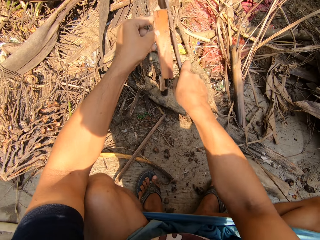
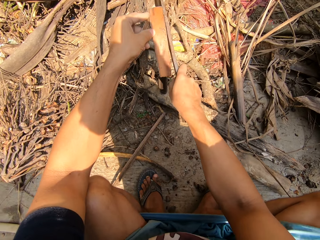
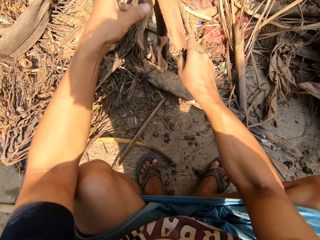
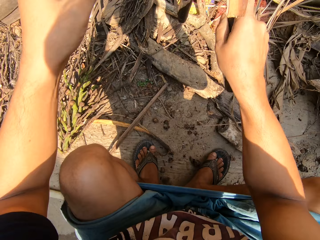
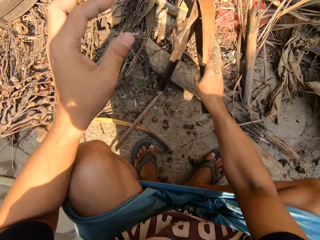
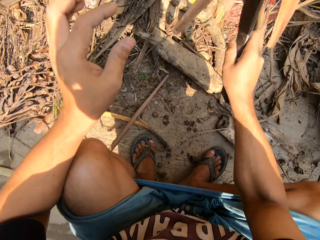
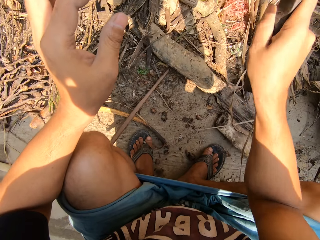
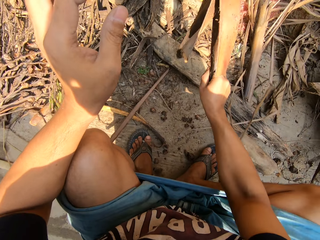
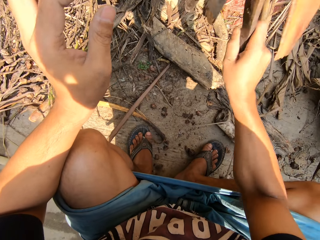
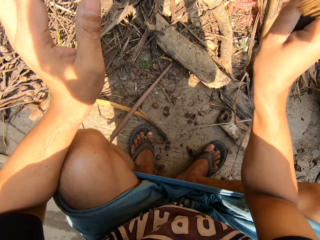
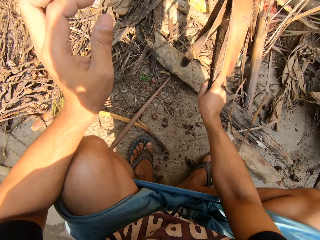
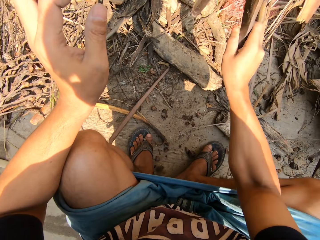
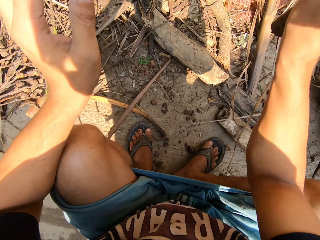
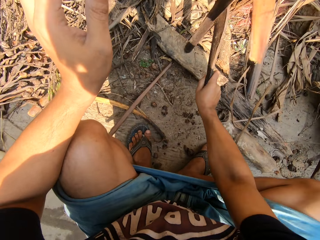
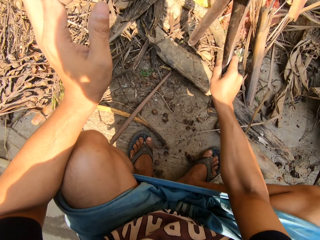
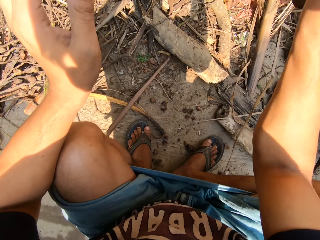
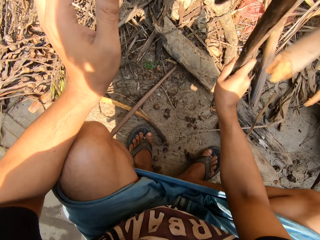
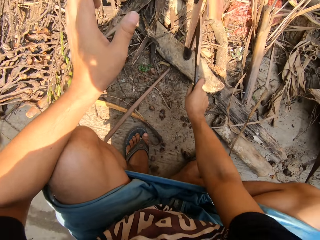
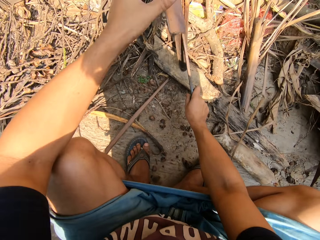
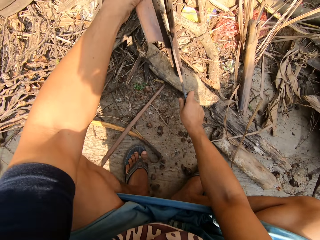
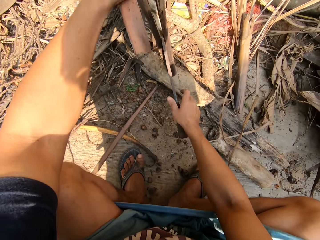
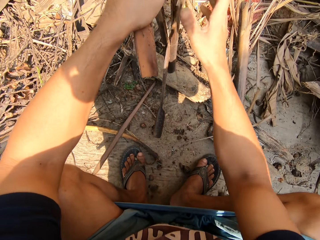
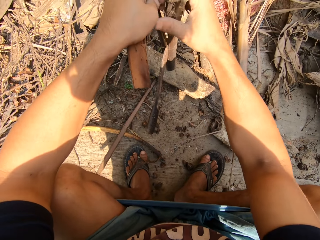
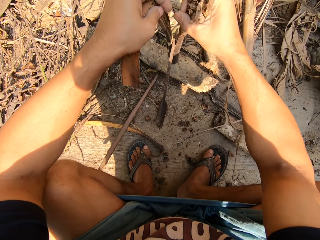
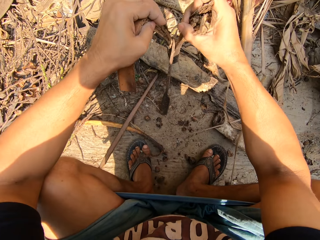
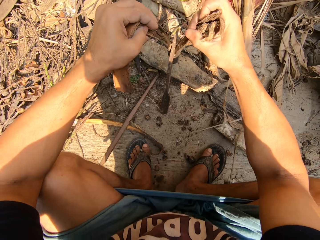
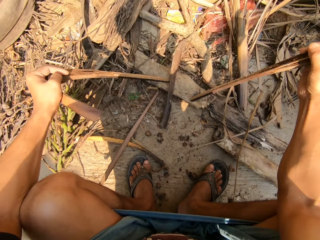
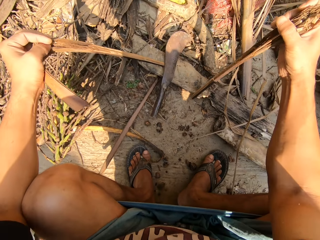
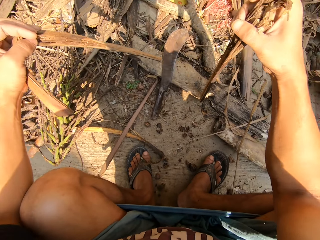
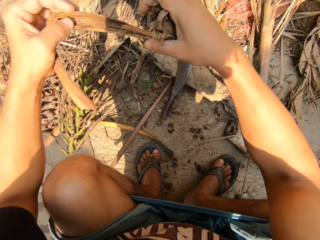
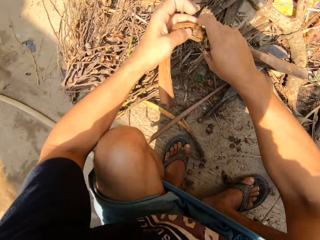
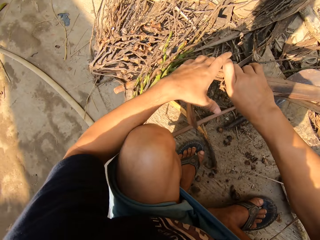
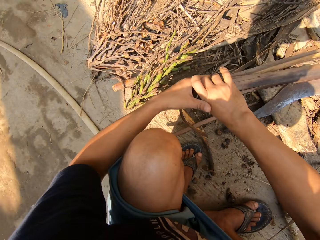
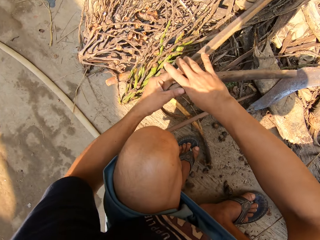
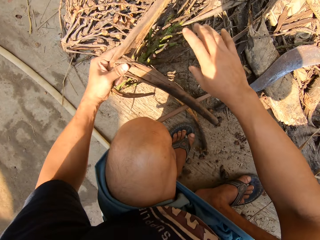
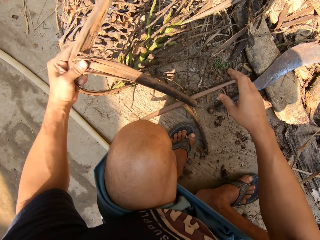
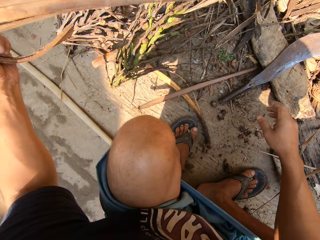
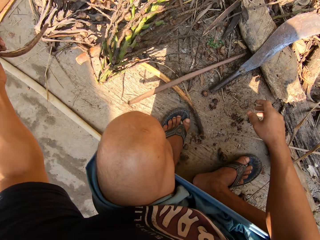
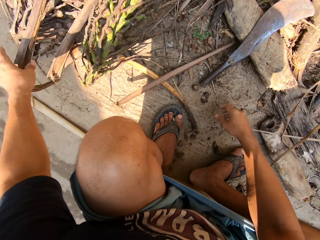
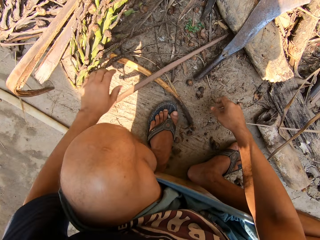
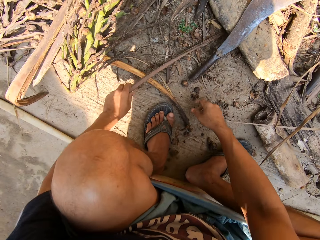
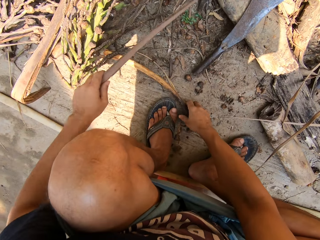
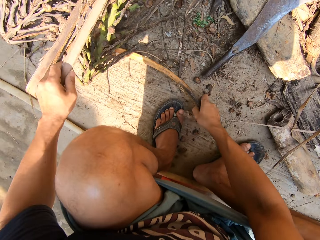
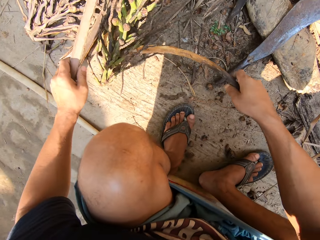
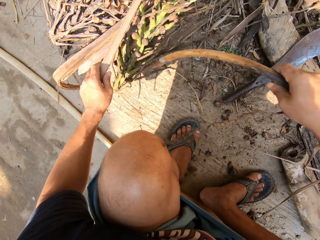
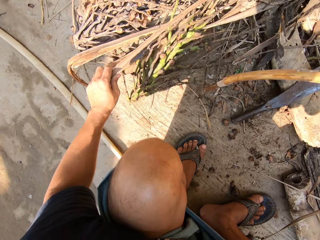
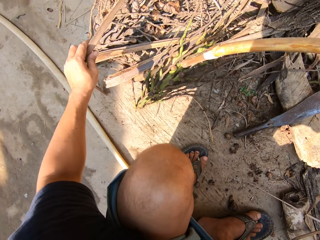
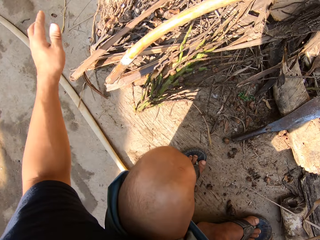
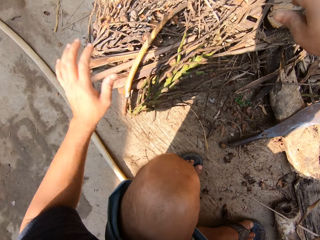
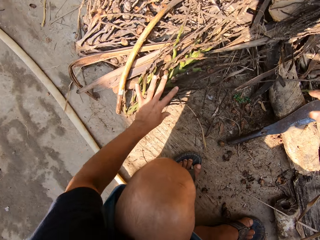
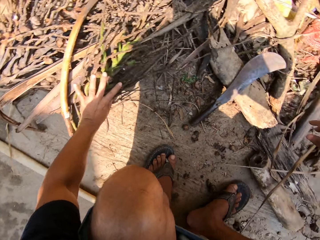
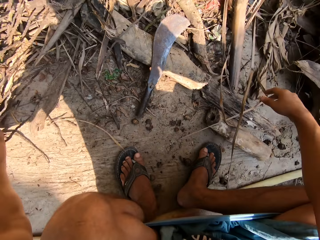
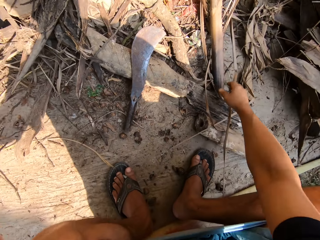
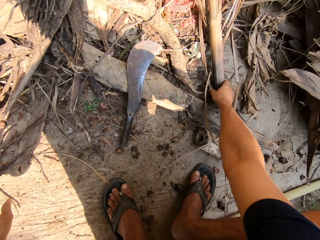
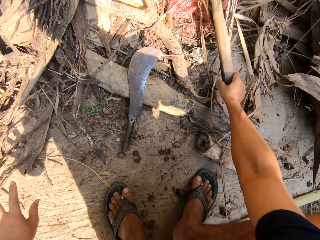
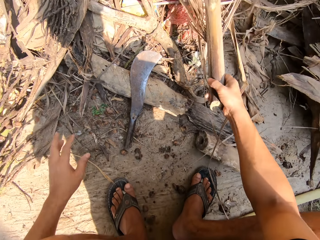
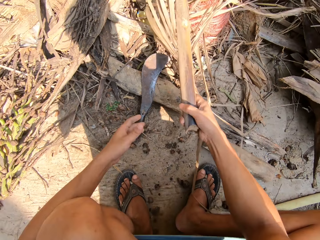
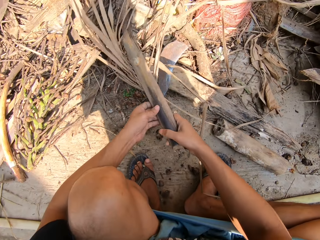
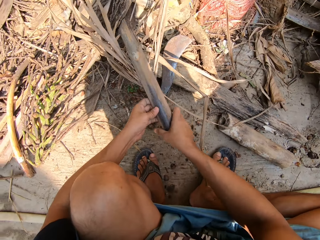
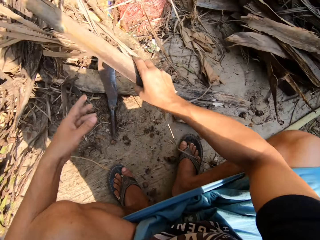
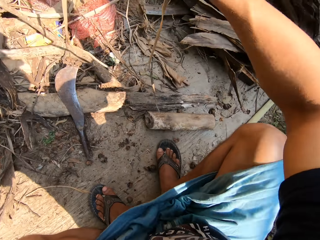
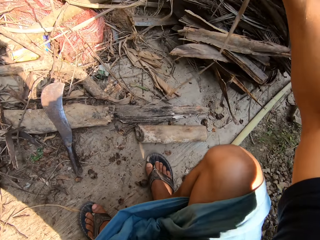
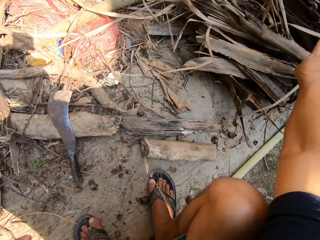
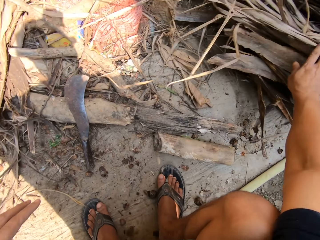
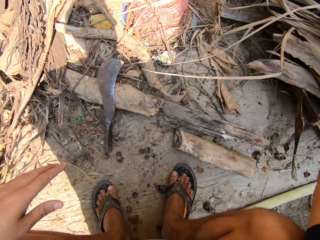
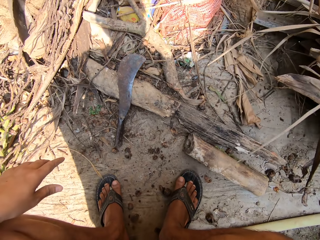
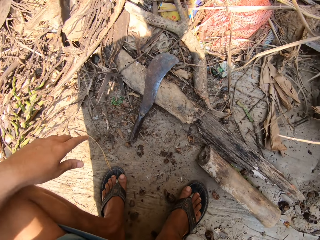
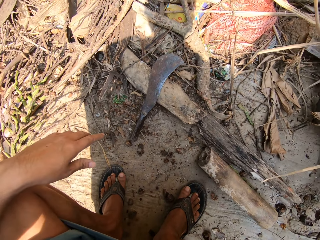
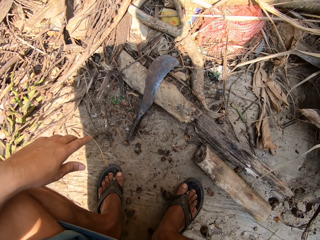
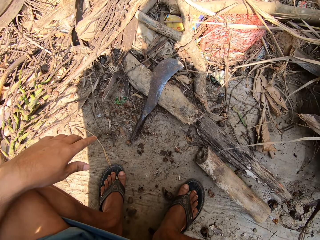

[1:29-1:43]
The camera wearer cuts the leaf sheath. He pulls apart the dried plant with both hands. He puts the dried plants in the pile of dry plants with his left hand. He picks up the leaf sheath. He puts the leaf sheath aside. He picks up the leaf sheath. He puts the leaf sheath aside. He picks up the leaf sheath. He puts the leaf sheath aside.

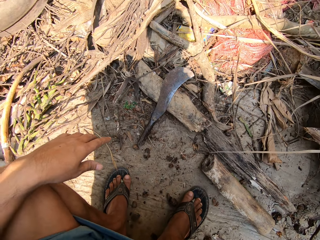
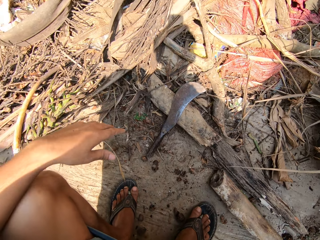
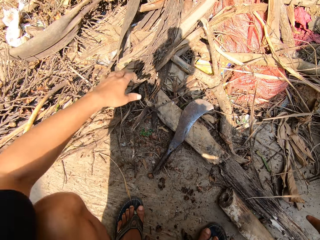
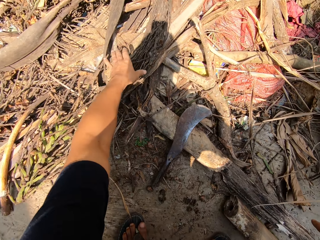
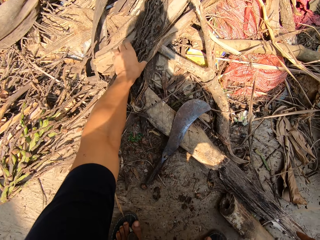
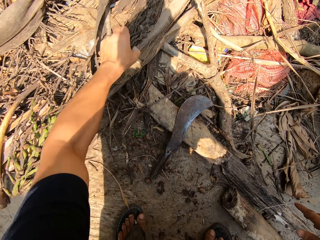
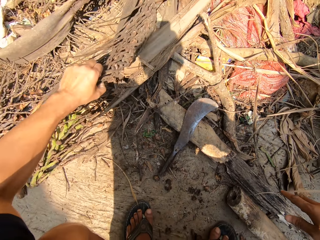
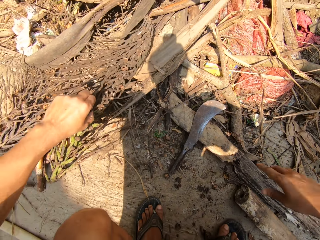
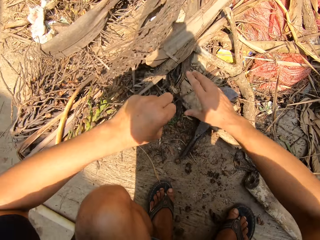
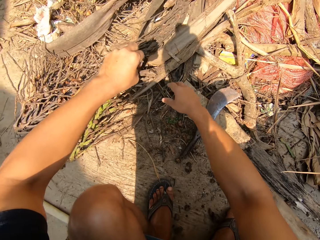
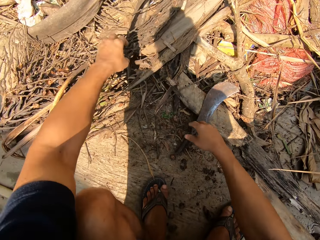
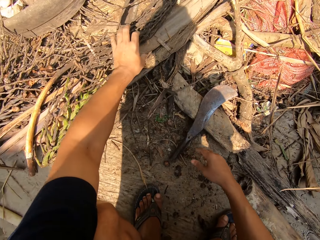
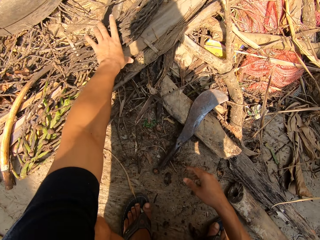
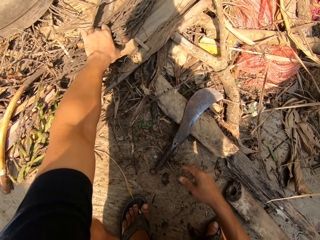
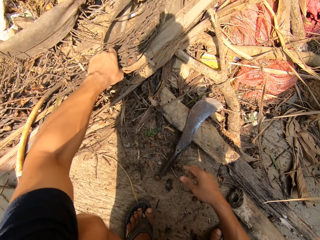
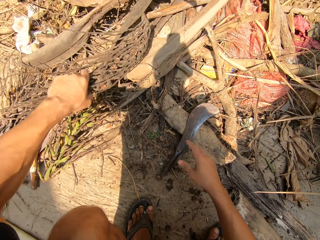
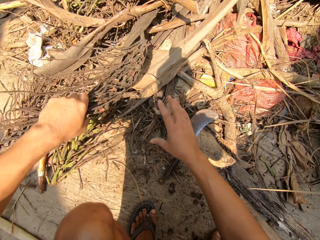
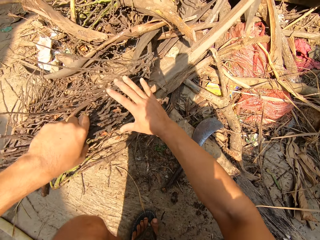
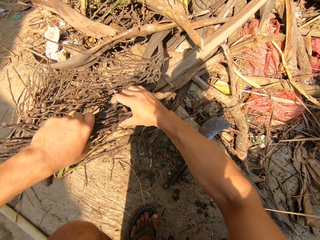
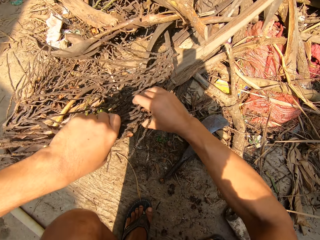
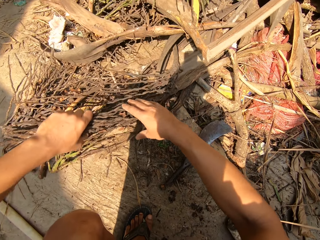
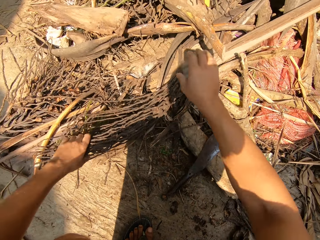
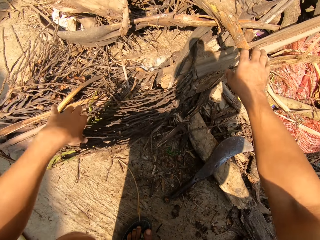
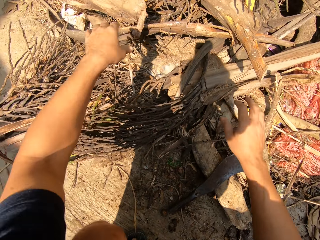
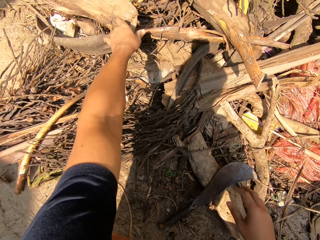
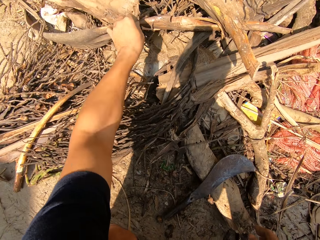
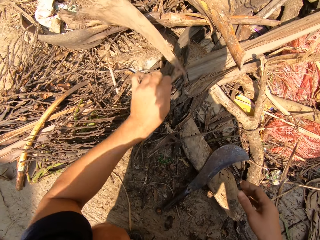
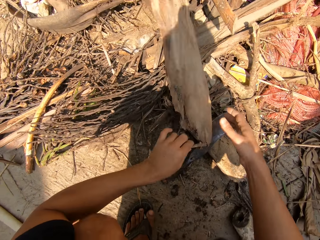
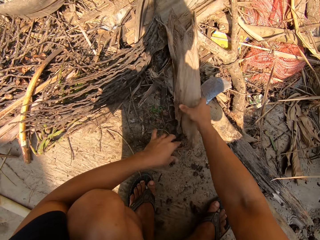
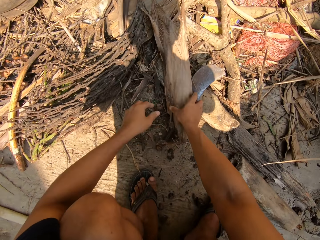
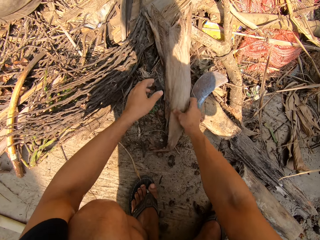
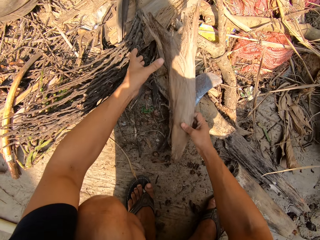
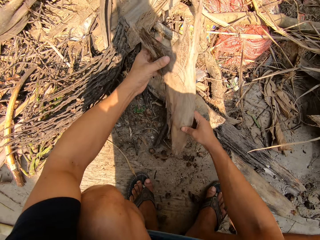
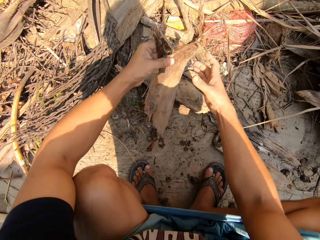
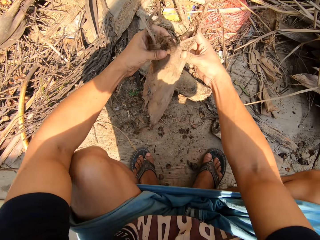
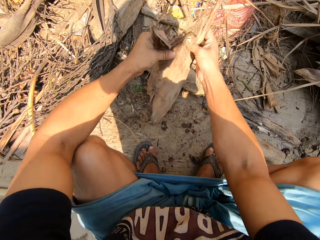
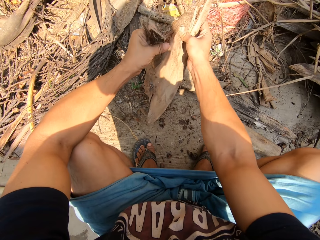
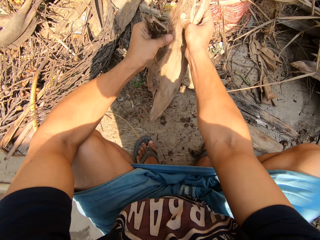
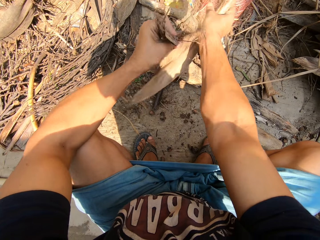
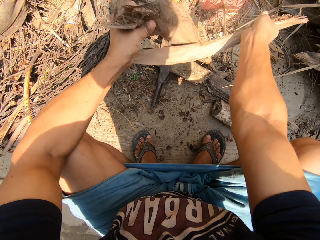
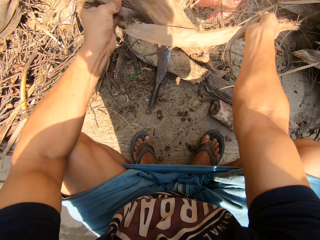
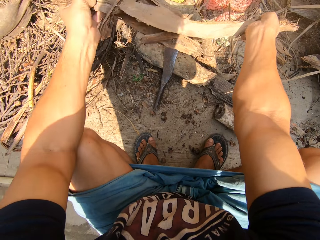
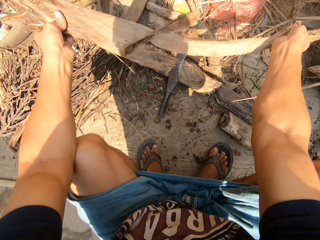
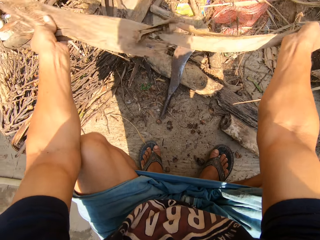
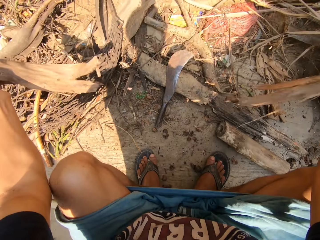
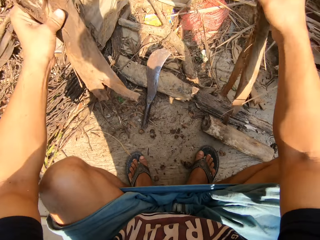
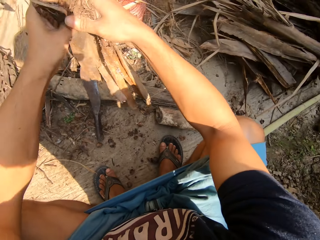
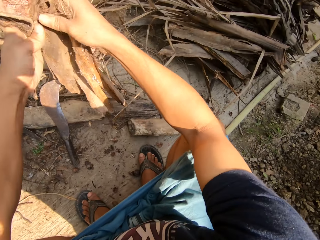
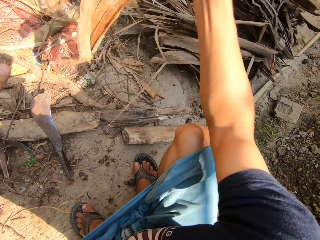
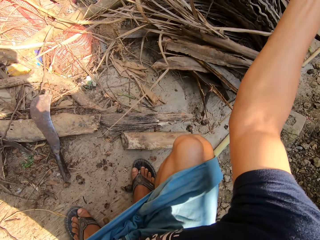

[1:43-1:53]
The camera wearer picks up the dry plant. He pulls a dried plant with his left hand. He pulls the dried plant with both hands. He pulls apart the dried plant with both hands. He cuts the leaf sheath.
